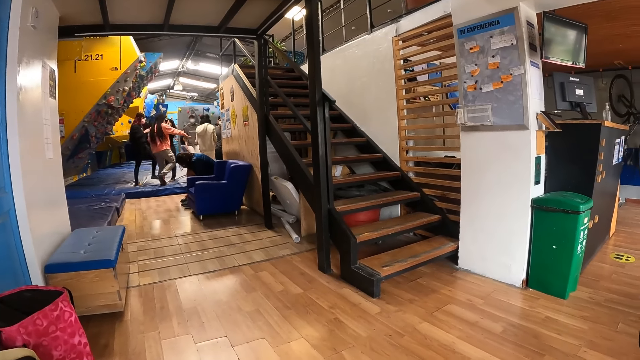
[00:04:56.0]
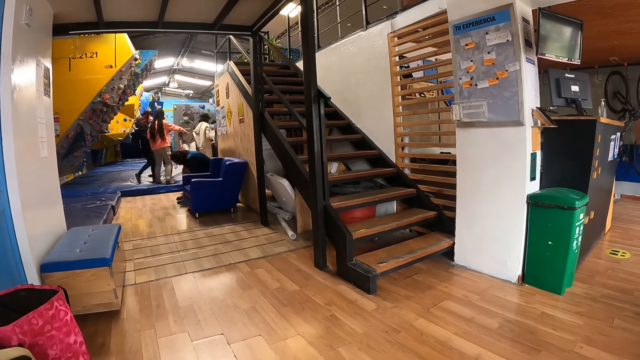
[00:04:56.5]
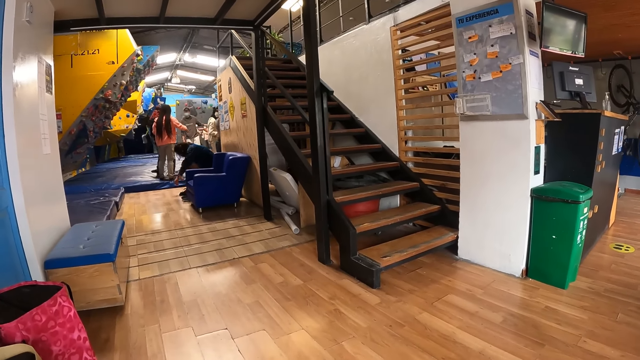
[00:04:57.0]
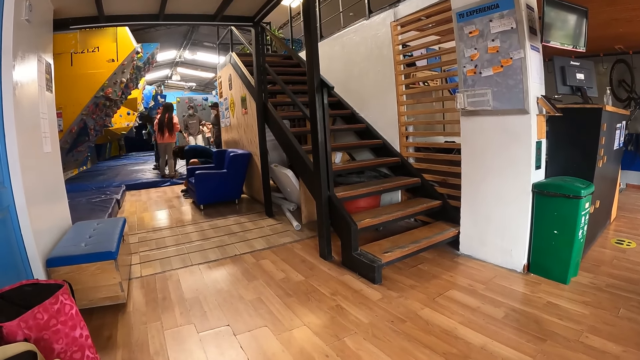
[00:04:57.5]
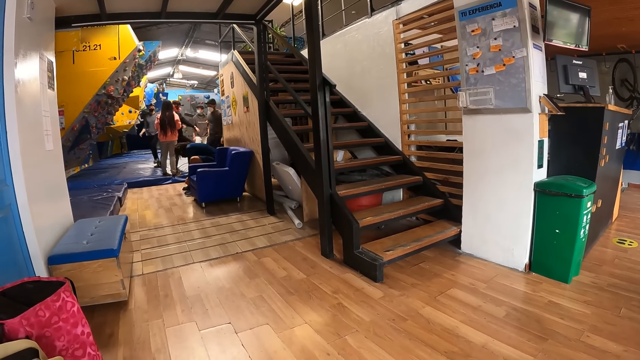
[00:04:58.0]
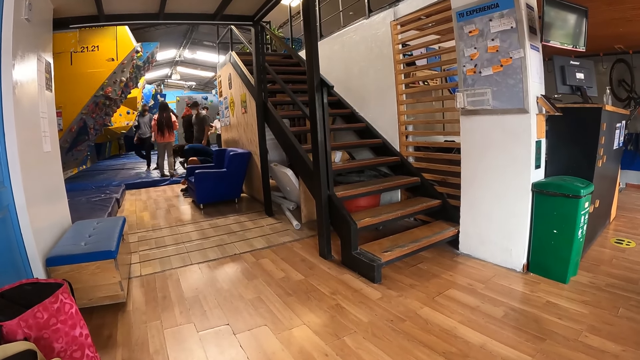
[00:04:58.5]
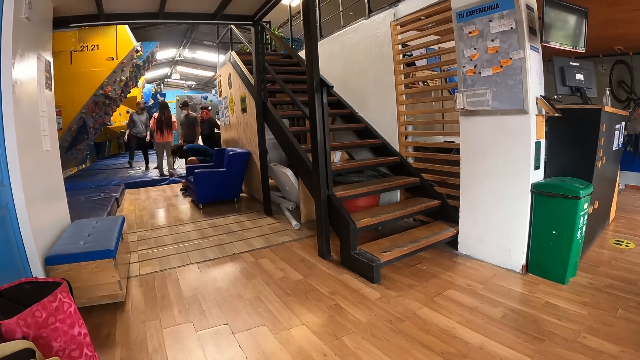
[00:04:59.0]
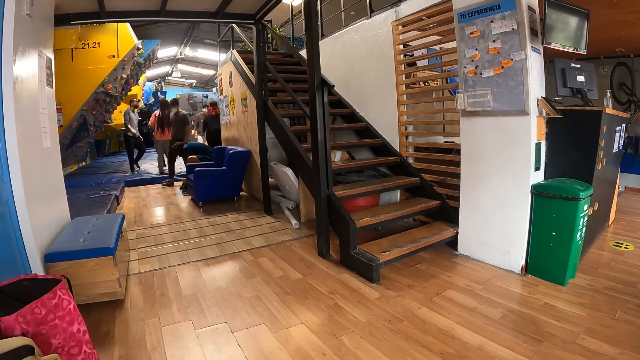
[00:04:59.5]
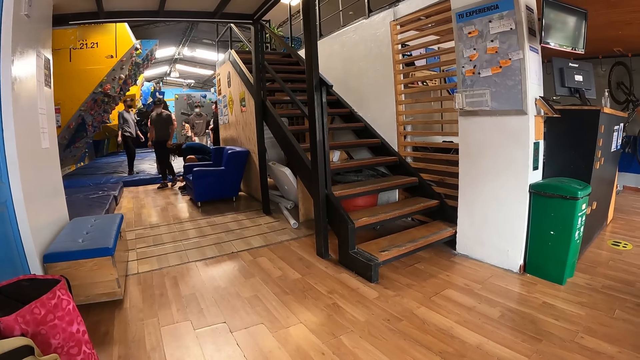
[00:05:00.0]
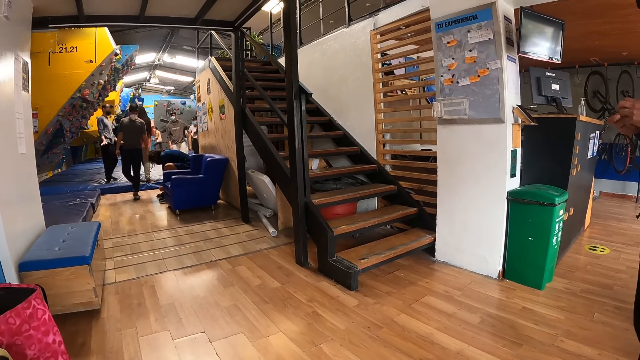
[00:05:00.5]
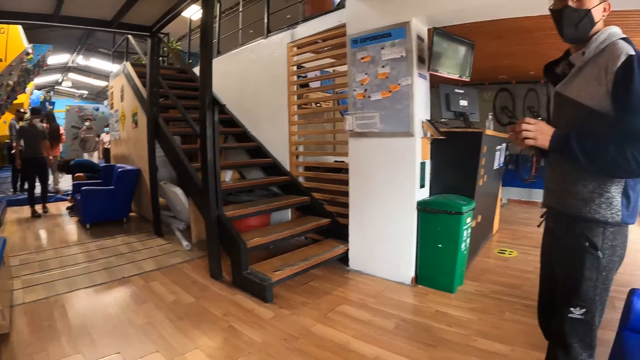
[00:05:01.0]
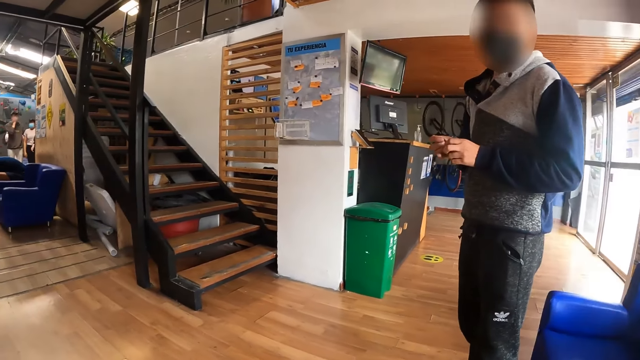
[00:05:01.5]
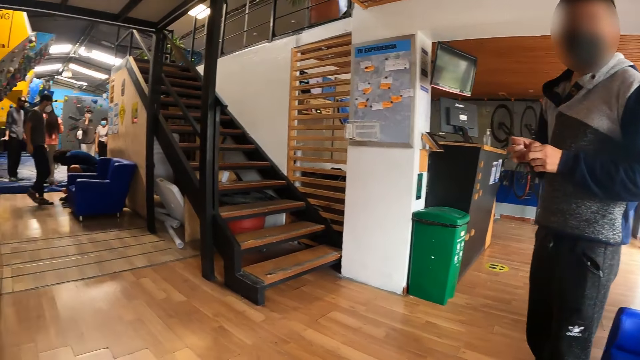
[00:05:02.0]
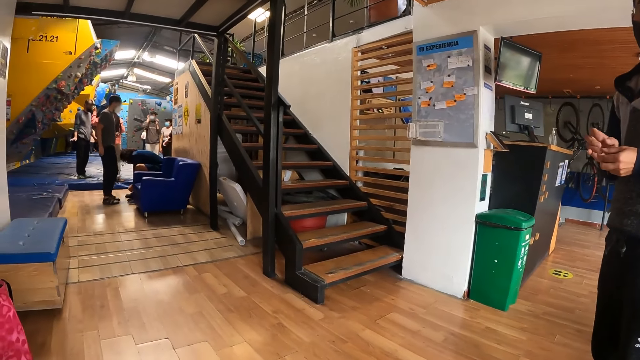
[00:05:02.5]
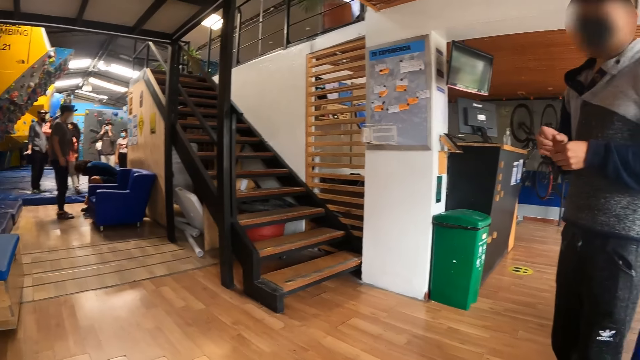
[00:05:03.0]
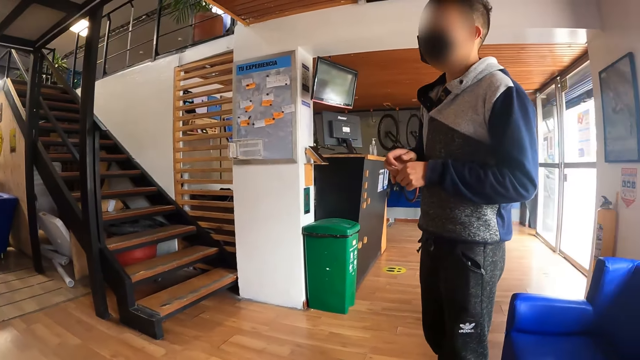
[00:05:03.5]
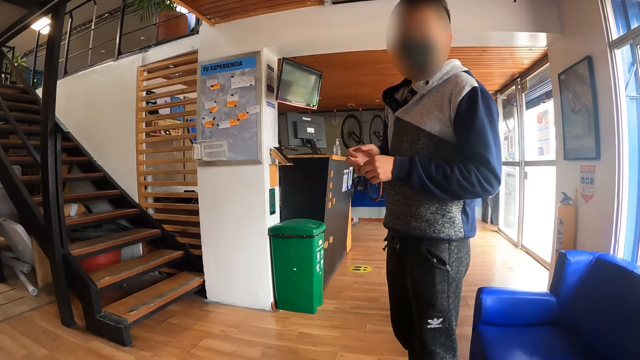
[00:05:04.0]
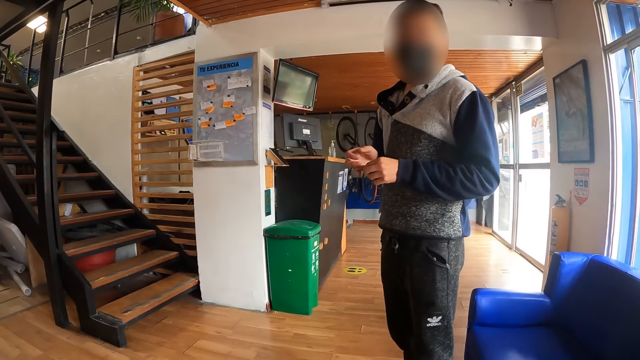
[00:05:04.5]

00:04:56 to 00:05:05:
The camera wearer looks around. They interact with the man.

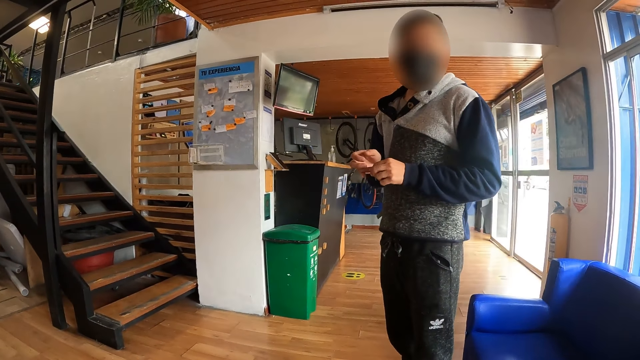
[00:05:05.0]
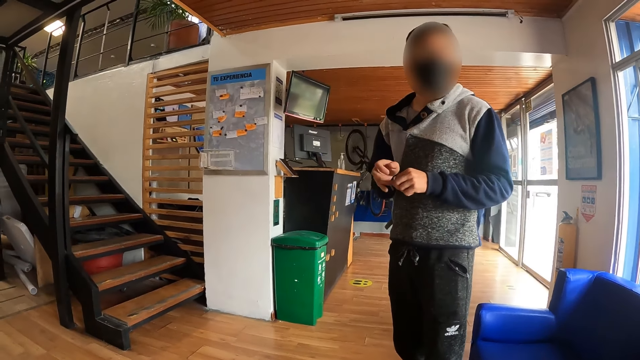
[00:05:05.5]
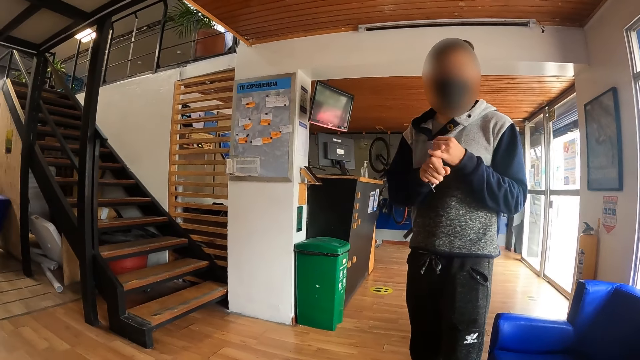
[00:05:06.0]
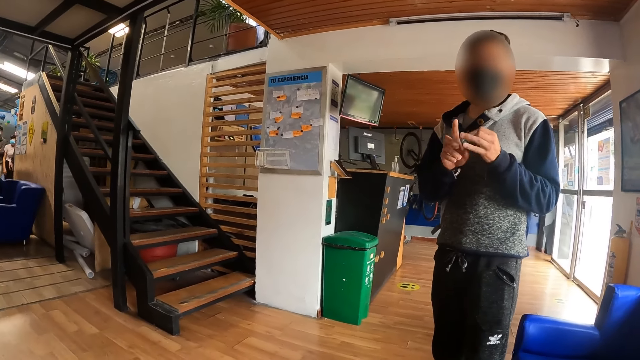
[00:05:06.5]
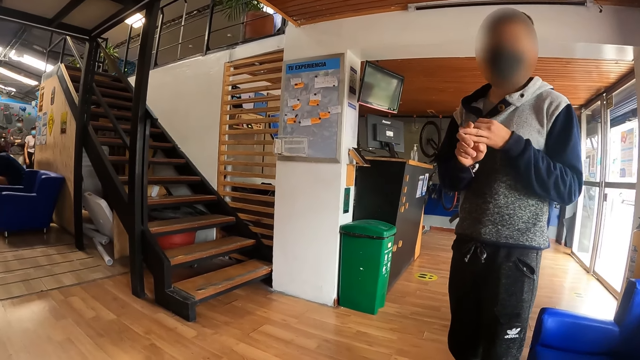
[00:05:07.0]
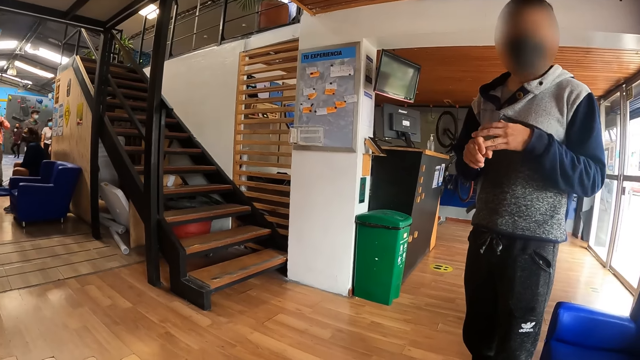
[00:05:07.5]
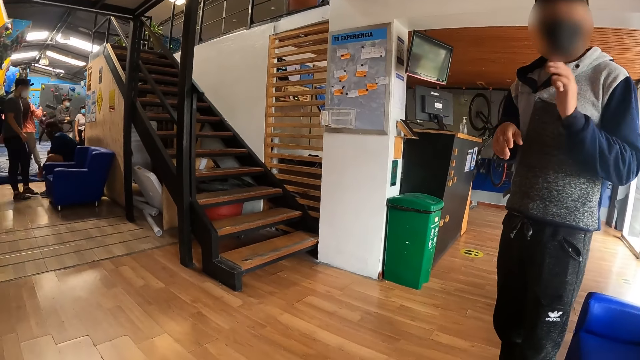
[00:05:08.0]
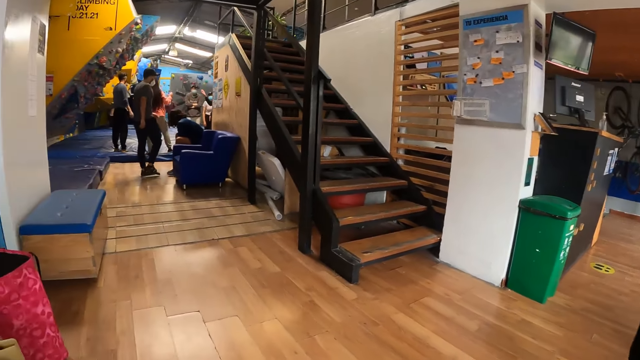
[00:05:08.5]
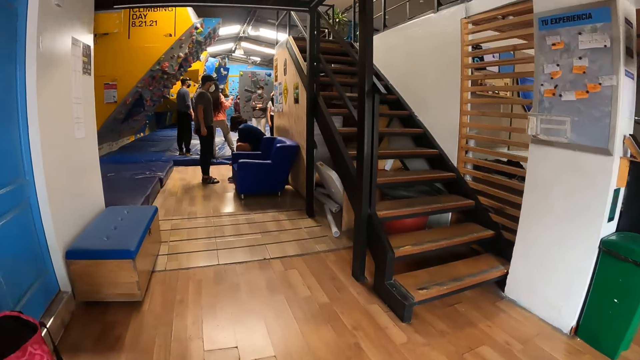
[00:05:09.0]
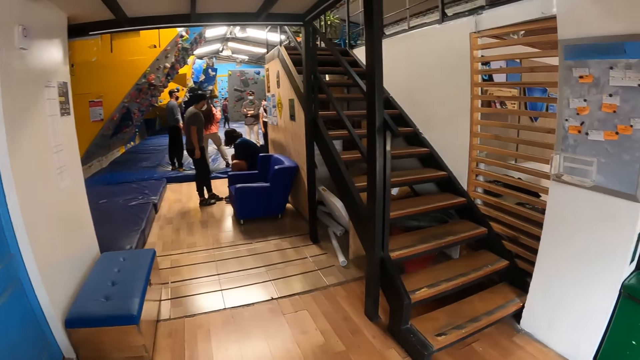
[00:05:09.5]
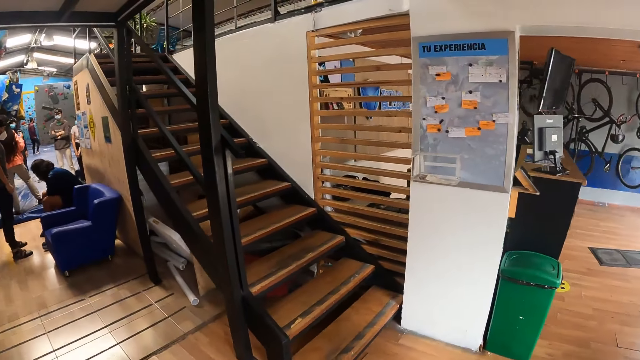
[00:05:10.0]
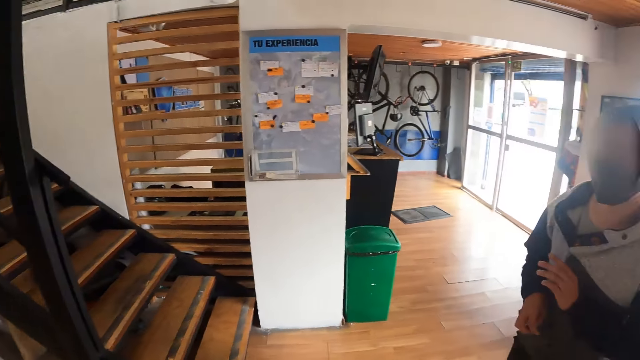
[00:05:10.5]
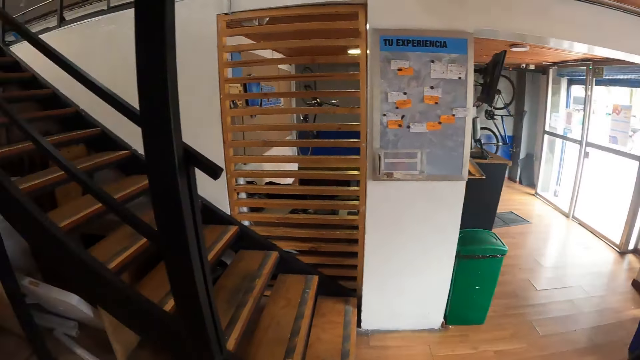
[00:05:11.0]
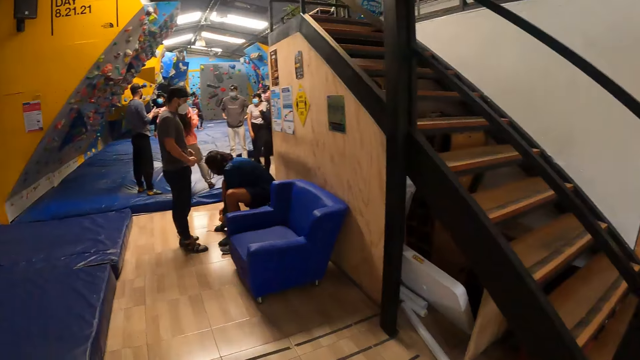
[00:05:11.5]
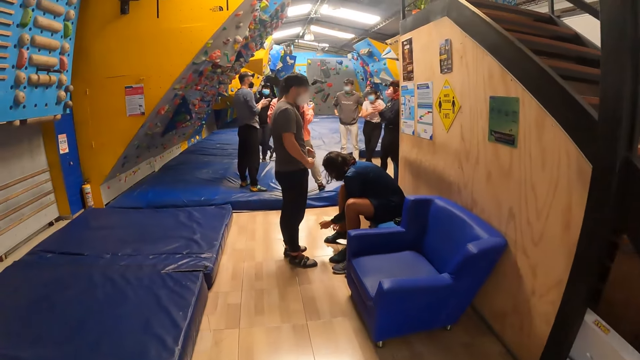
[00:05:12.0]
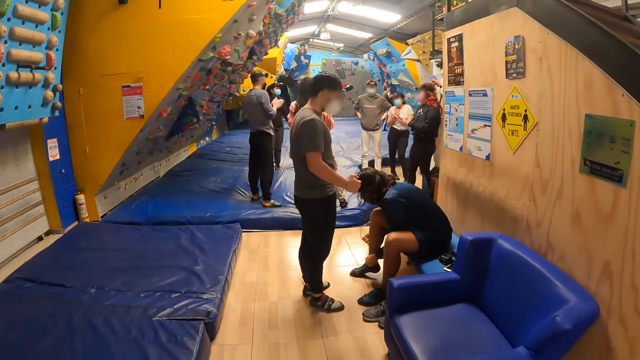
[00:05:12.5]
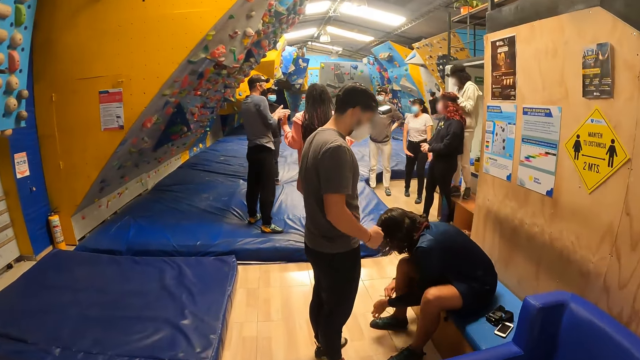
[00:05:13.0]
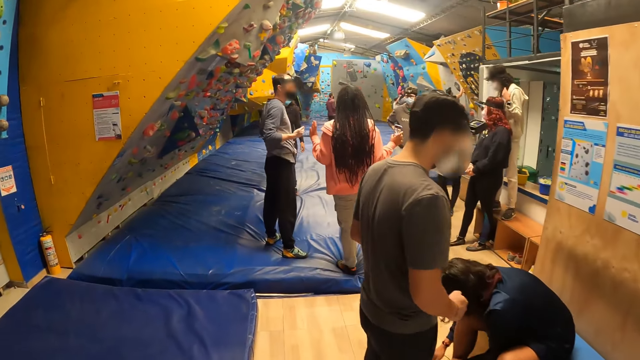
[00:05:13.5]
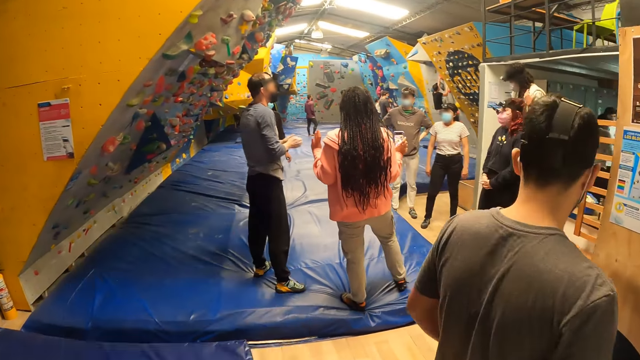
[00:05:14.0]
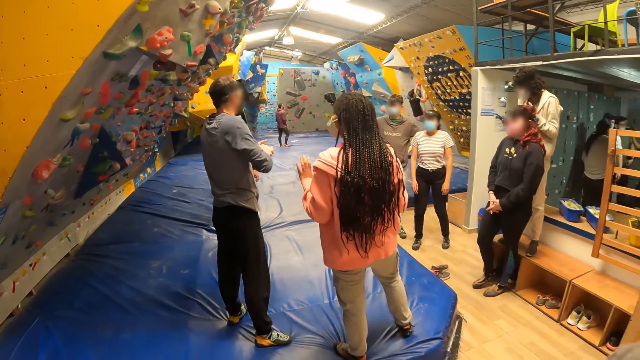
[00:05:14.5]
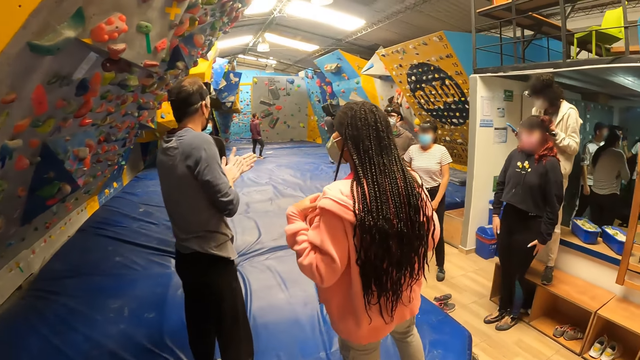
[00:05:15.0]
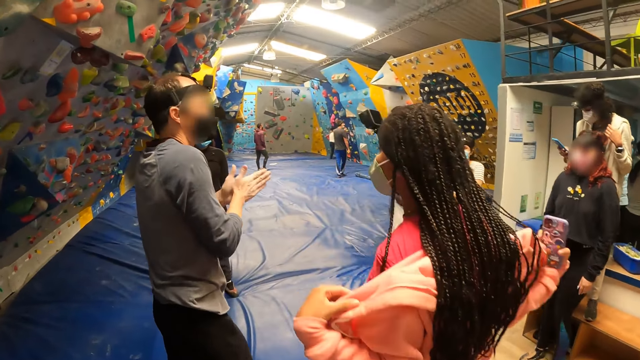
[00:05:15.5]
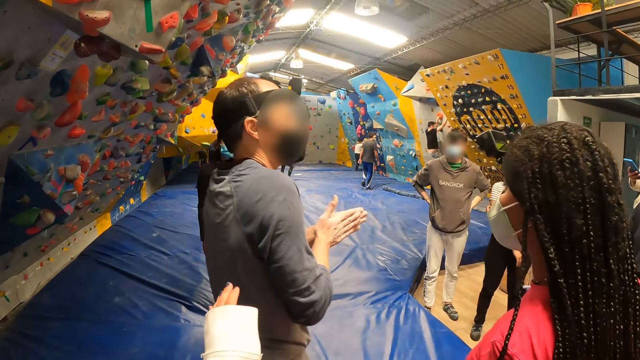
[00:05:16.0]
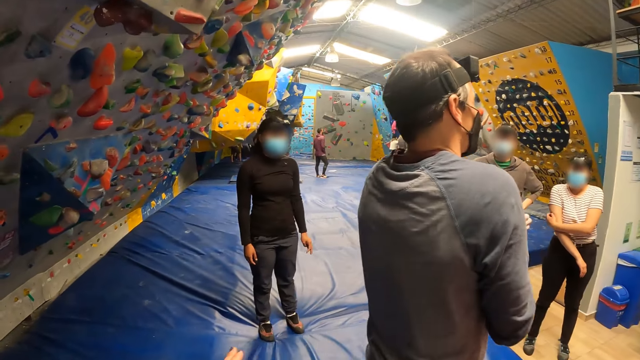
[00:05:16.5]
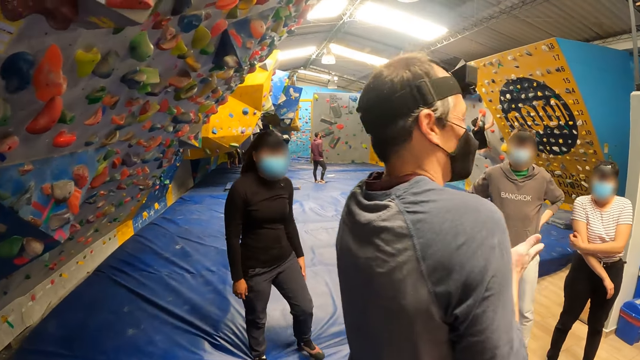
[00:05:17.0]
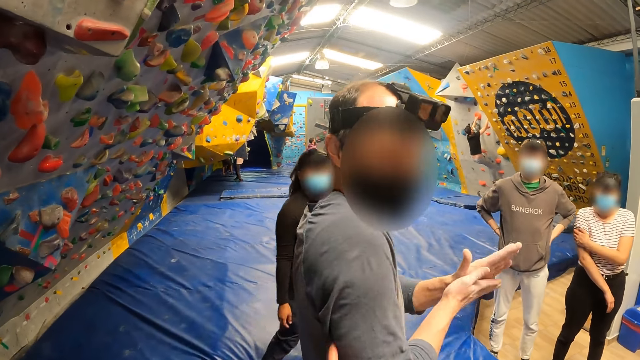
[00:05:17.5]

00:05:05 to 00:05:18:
The camera wearer speaks to a man. The man counts his fingers and stretches his hand. The camera wearer moves. He walks into a gym. Another man wears a sock on his feet with both hands. The camera wearer points his fingers. Another man climbs the climbing wall. The camera wearer interacts with another man. He drops his fingers.
